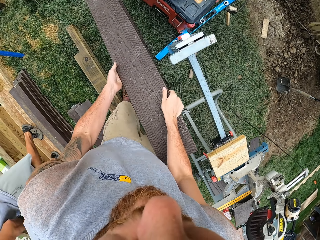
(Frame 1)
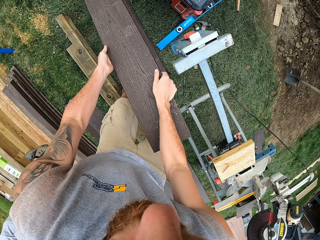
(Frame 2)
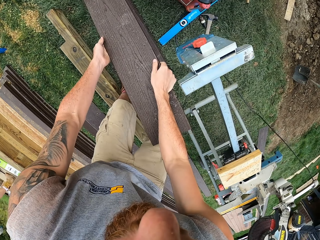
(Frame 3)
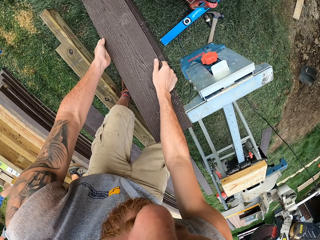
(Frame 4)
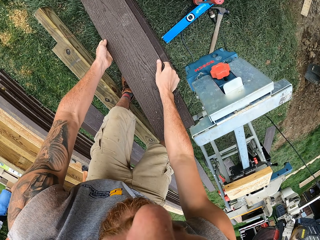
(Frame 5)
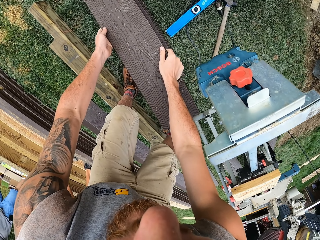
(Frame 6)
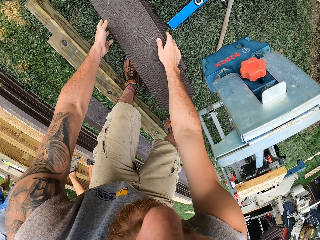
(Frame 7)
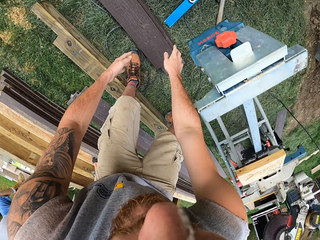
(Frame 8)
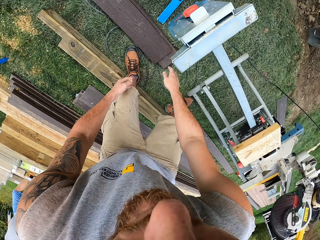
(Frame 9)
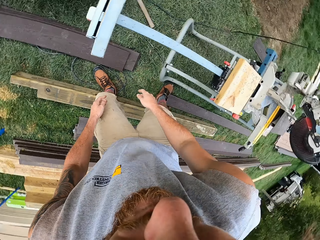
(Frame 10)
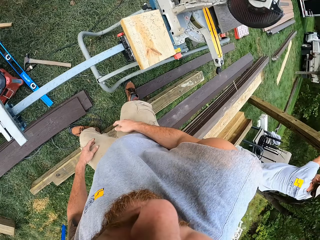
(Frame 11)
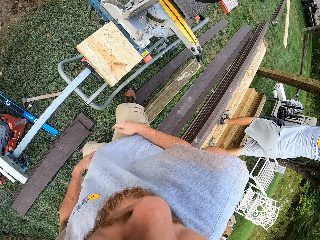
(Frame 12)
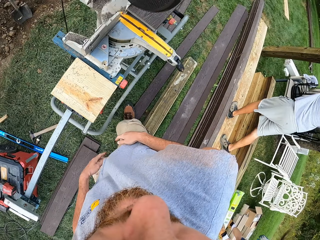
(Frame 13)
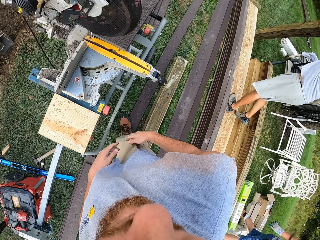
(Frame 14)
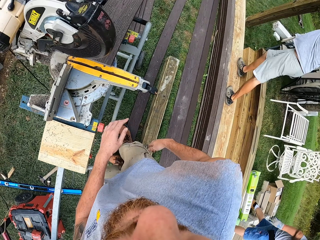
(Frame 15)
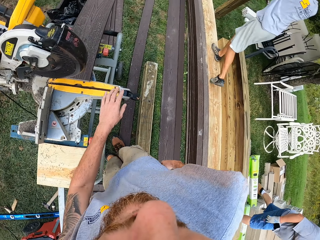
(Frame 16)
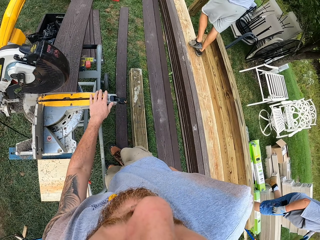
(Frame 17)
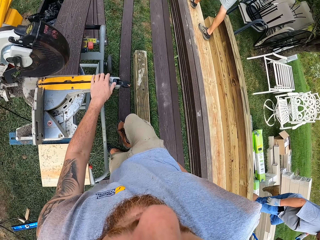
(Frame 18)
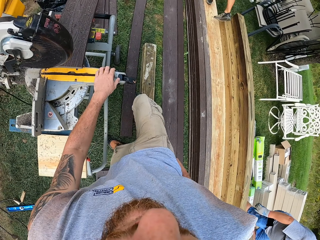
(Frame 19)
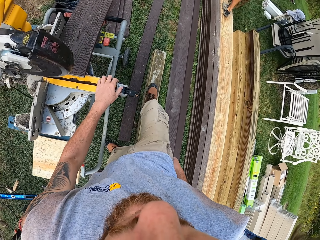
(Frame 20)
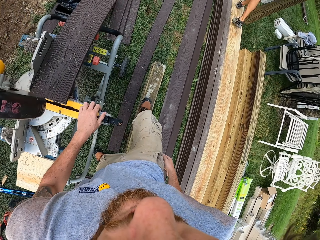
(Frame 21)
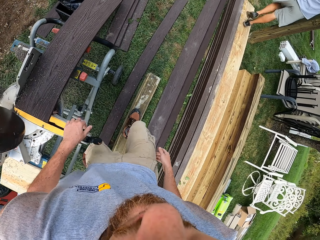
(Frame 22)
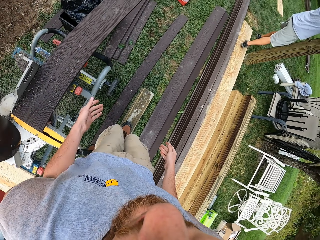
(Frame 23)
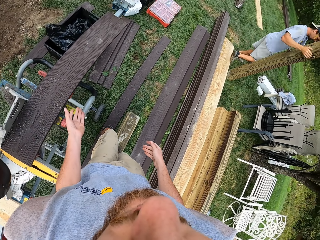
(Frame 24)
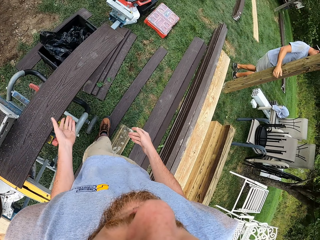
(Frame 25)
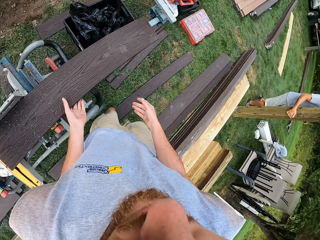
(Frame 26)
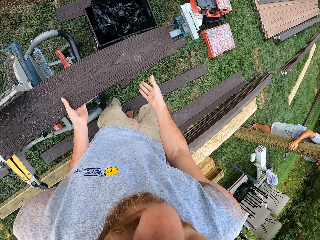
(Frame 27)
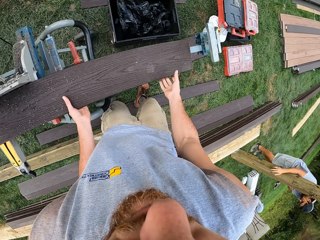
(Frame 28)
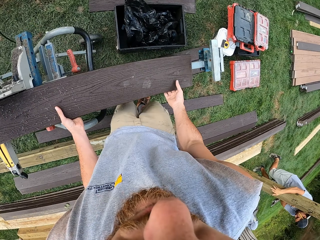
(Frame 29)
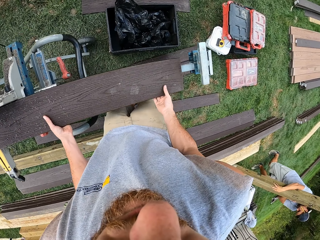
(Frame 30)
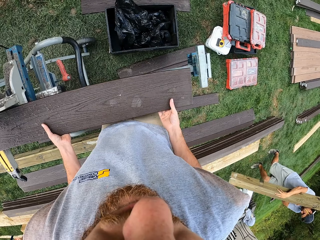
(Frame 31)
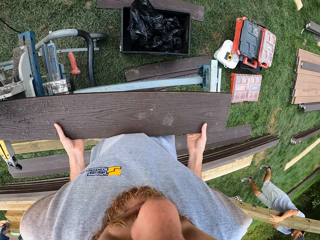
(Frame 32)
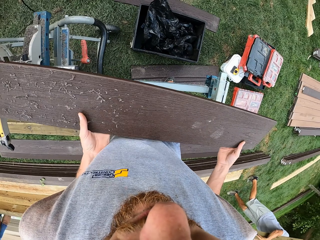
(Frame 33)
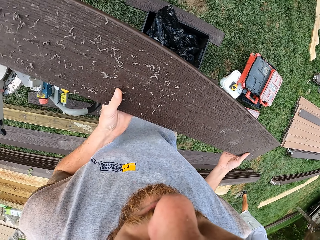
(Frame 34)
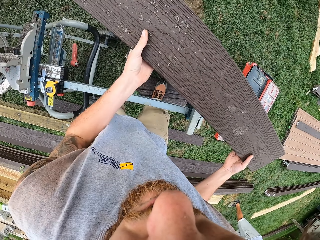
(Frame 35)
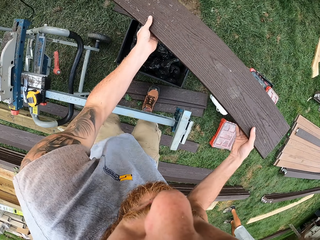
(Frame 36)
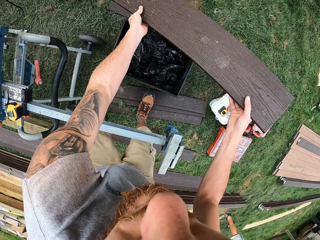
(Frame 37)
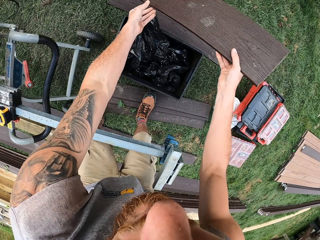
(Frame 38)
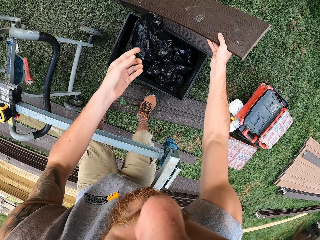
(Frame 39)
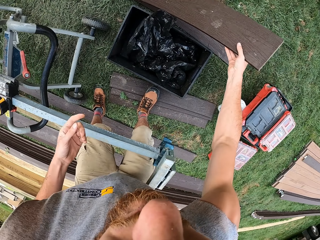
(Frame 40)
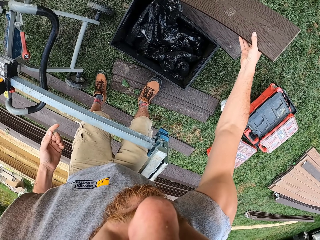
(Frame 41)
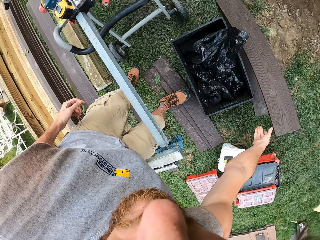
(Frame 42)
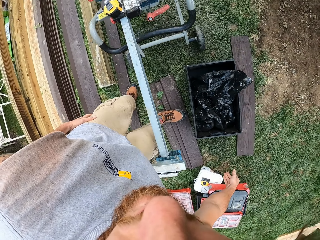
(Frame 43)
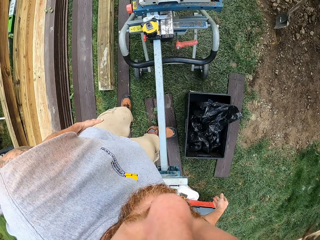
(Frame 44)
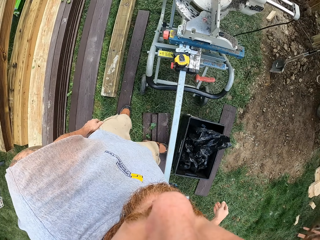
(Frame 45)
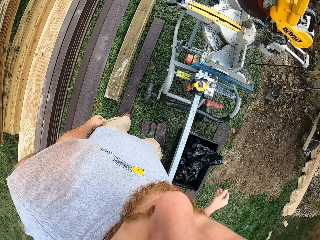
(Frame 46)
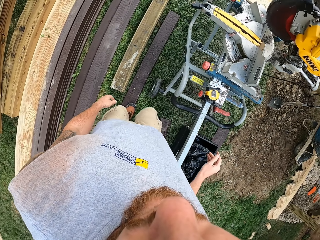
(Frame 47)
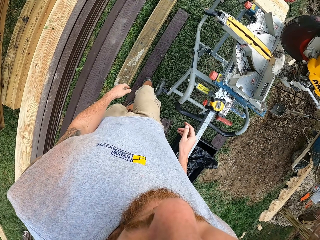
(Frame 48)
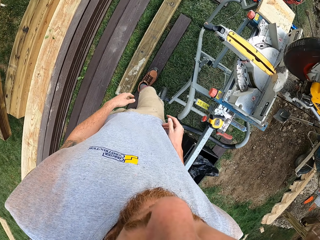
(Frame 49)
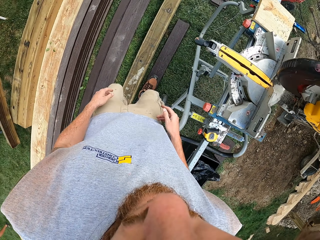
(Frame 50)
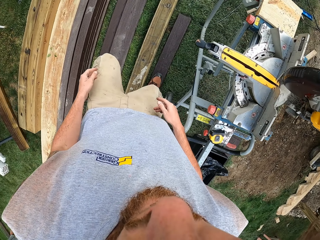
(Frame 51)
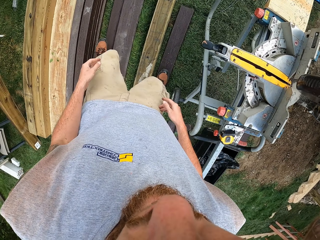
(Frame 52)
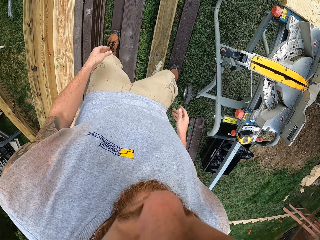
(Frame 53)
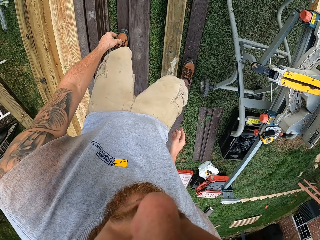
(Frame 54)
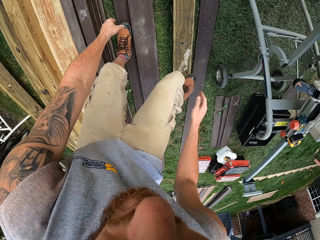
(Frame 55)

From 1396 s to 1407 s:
The camera wearer moves the wood. They put the wood on the floor. They move both hands. They turn around. They make a step. A man walks around. The camera wearer walks around. They hold the circular saw. They move both hands. The man holds the wood. The camera wearer adjusts the wood. They lift the wood. They put the wood on the floor. They walk around. They turn around.

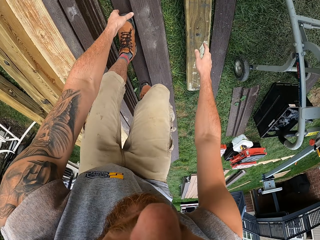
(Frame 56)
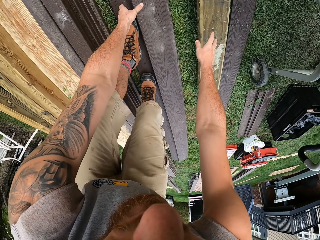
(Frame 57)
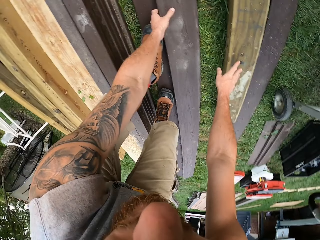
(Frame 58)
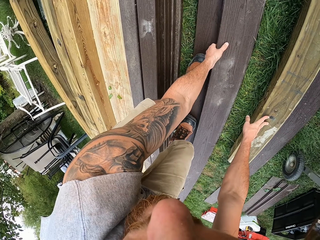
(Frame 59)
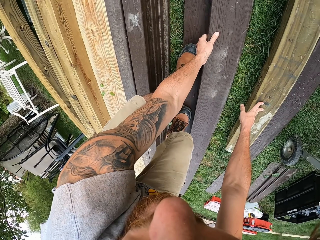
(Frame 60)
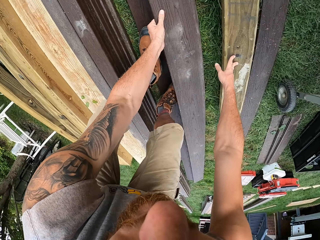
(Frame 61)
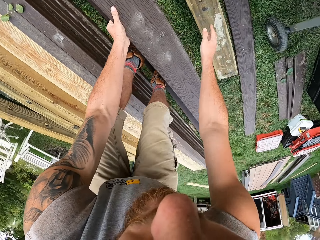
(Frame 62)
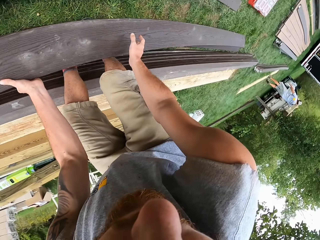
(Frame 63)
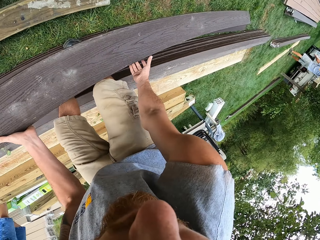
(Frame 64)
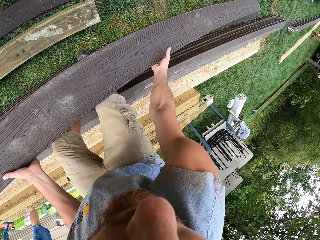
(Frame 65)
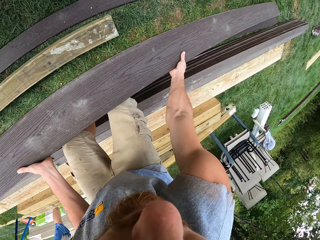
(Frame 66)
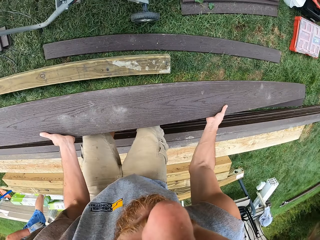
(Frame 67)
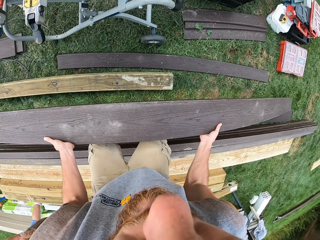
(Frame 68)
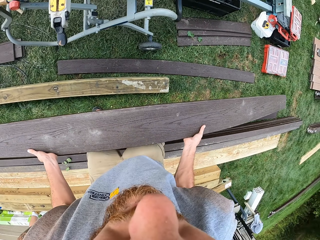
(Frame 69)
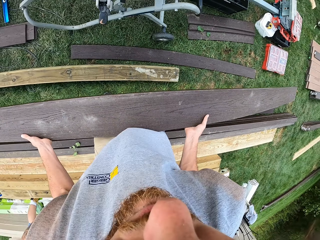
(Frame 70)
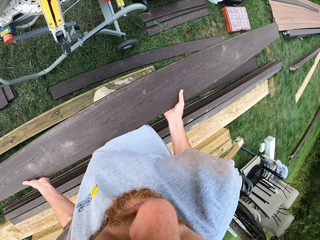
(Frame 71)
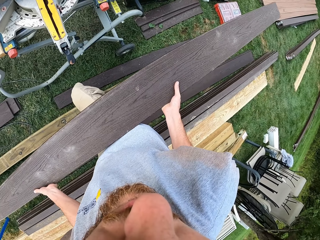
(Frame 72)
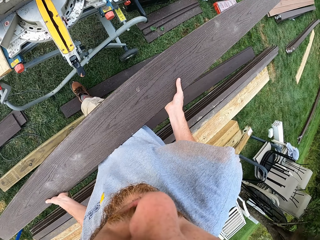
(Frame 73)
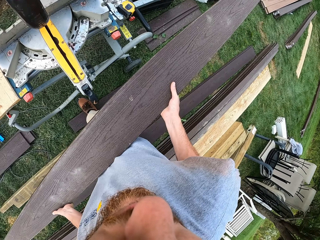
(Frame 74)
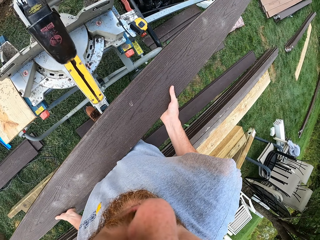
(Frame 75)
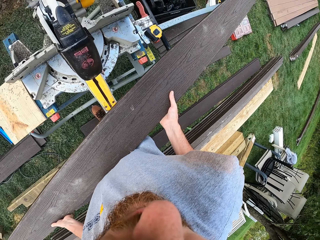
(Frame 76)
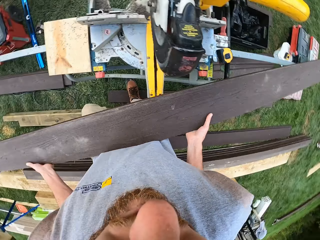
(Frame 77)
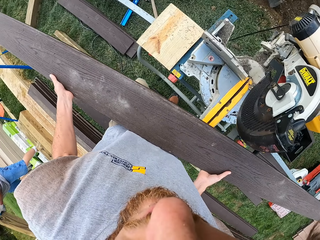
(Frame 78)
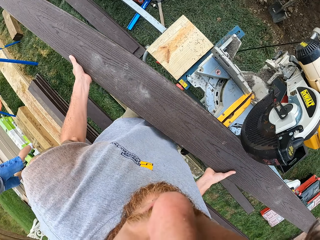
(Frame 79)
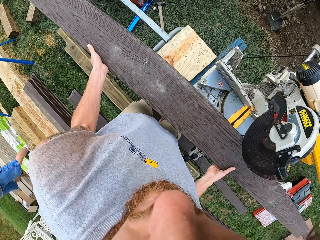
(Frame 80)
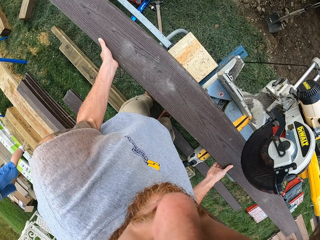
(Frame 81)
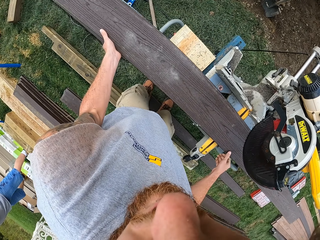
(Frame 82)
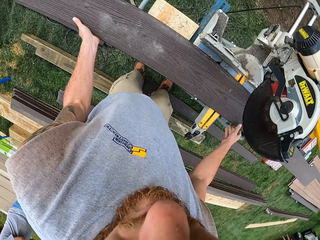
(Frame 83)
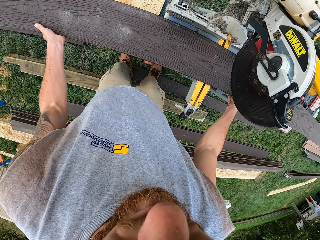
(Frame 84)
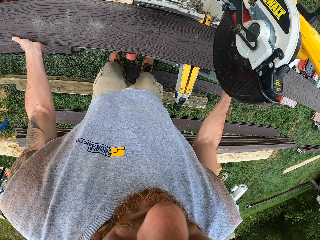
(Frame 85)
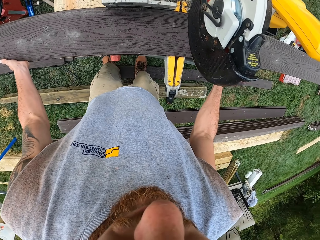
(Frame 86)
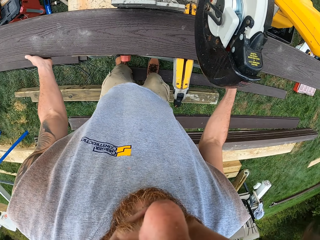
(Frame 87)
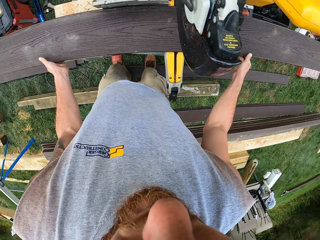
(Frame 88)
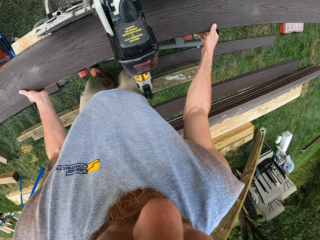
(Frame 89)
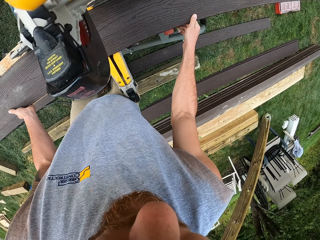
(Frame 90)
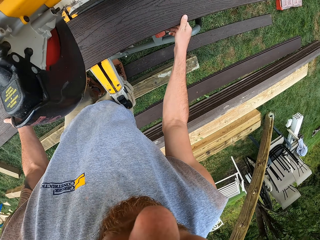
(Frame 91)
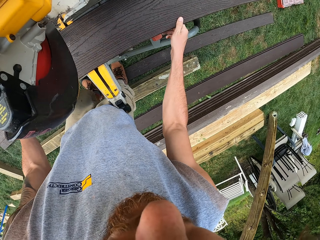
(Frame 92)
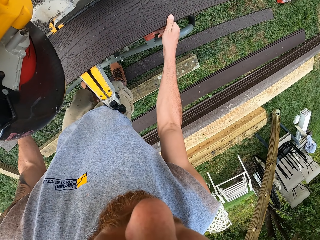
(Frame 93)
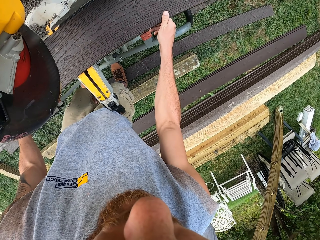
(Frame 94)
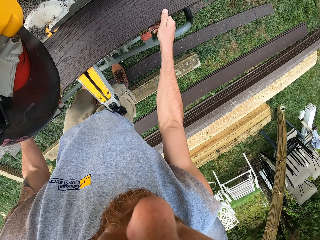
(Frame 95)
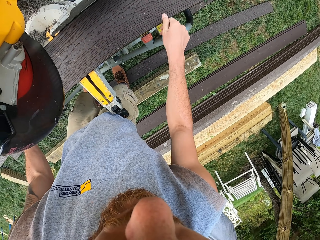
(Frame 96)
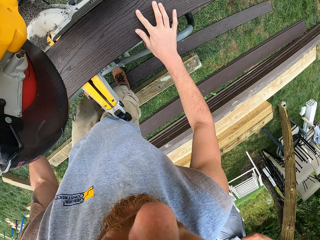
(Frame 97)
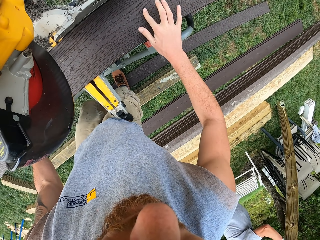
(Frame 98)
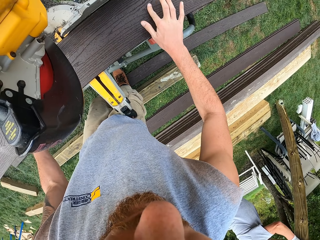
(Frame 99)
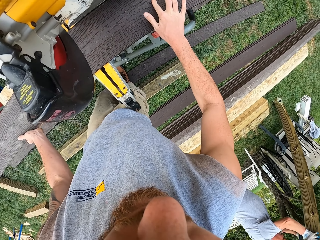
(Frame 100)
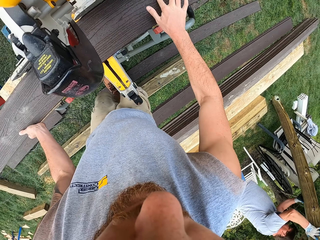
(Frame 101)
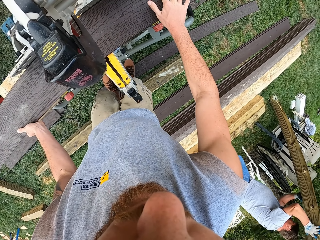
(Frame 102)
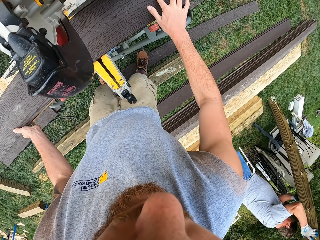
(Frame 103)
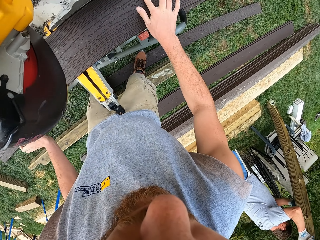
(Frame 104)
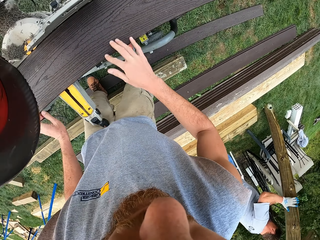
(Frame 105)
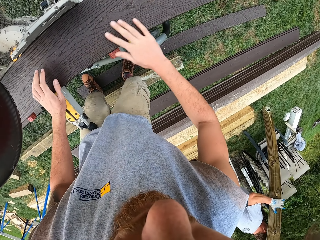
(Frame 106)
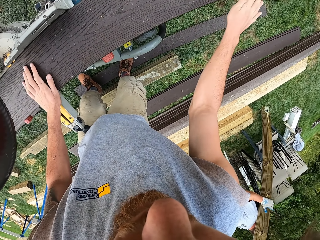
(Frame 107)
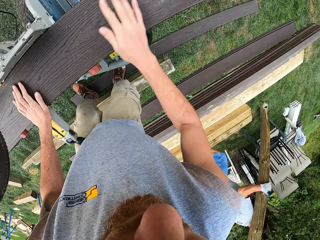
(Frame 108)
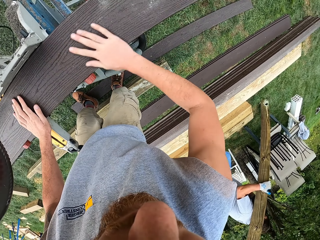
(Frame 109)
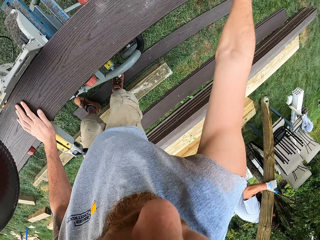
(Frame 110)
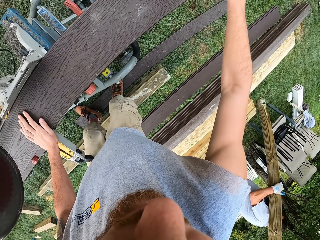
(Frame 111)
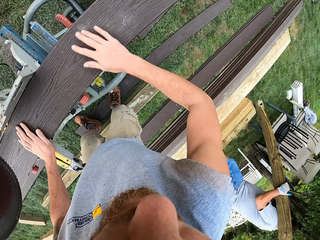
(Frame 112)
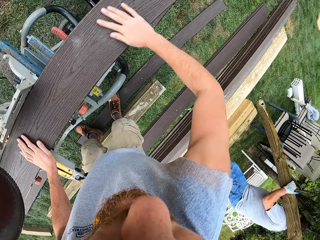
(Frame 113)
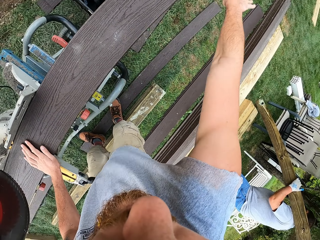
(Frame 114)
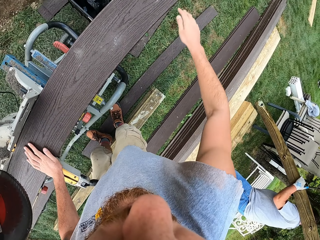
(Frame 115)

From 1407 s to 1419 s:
The camera wearer moves both hands. He bends down. He picks the wood on the floor. He turns around. He lifts the wood. He adjusts the wood. He makes a step. He places the wood on the circular saw. He adjusts the wood on the circular saw. He turns around. He wipes the wood with his right hand. He adjusts the wood on a wood cutter. A man pushes the wood. The camera wearer wipes the wood with his right hand again.
